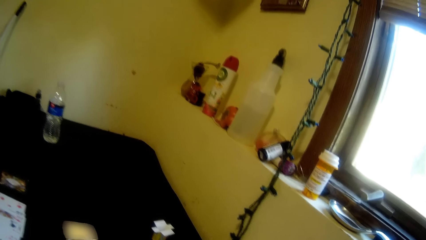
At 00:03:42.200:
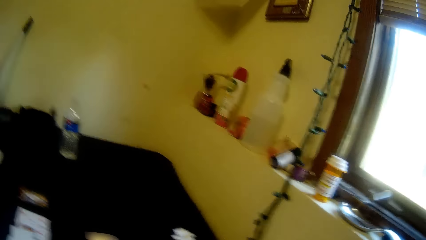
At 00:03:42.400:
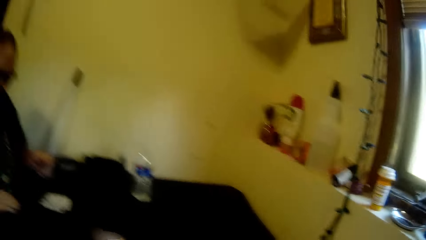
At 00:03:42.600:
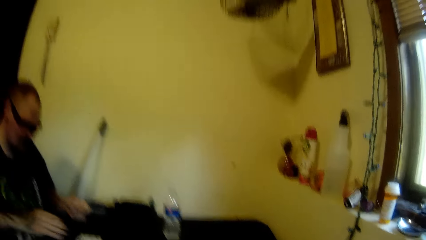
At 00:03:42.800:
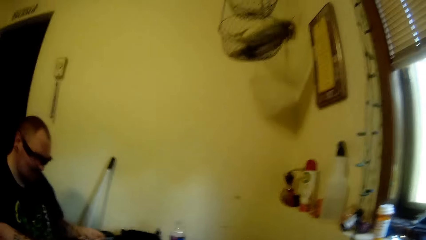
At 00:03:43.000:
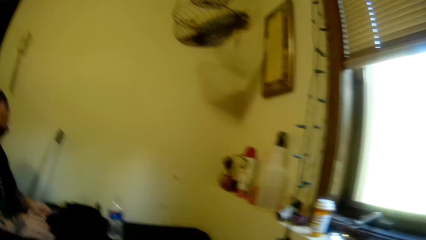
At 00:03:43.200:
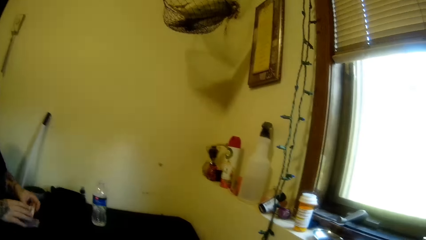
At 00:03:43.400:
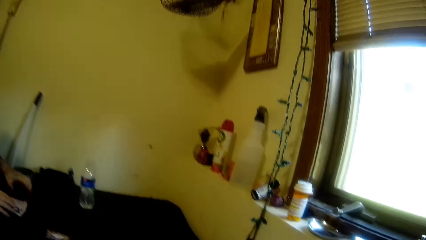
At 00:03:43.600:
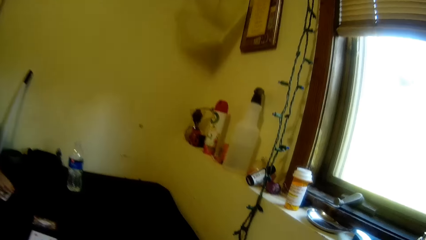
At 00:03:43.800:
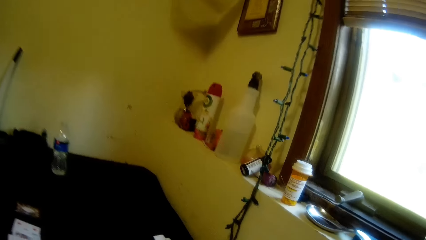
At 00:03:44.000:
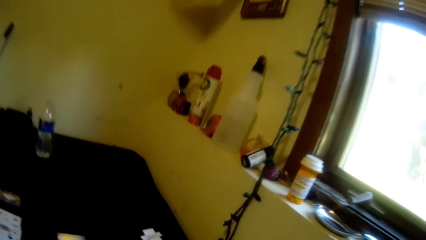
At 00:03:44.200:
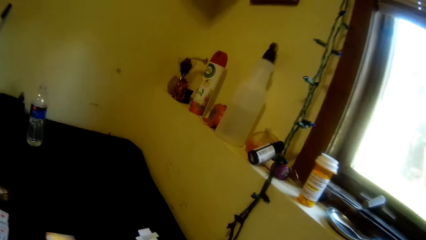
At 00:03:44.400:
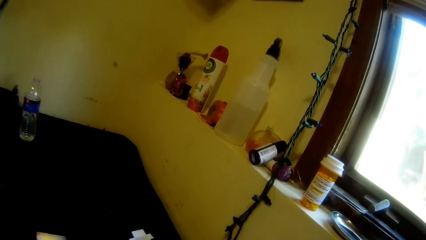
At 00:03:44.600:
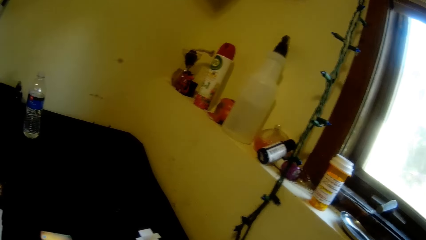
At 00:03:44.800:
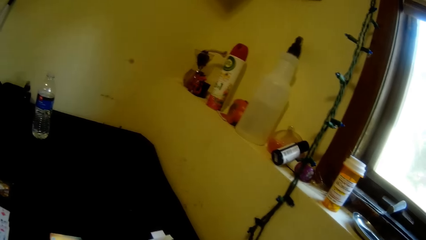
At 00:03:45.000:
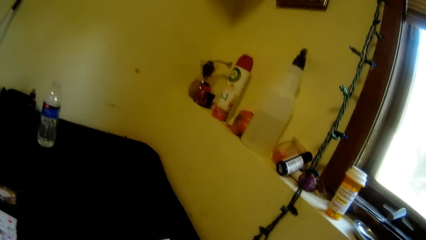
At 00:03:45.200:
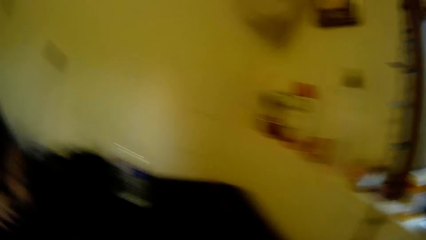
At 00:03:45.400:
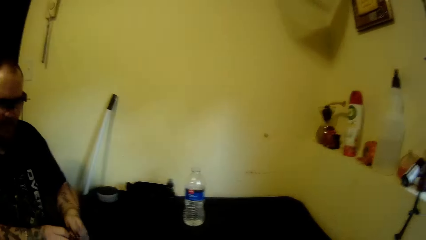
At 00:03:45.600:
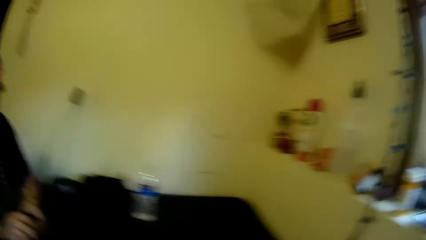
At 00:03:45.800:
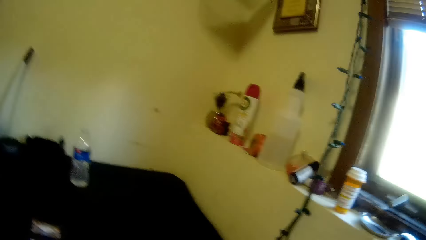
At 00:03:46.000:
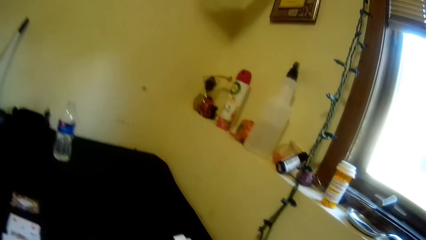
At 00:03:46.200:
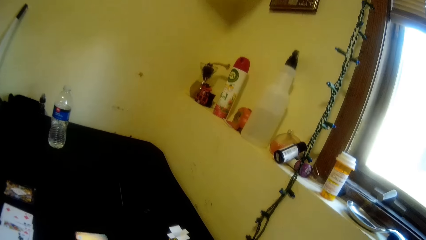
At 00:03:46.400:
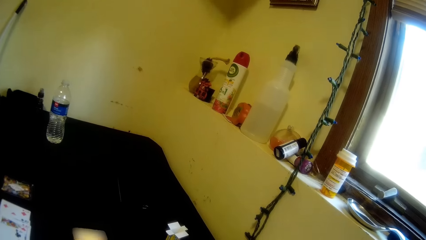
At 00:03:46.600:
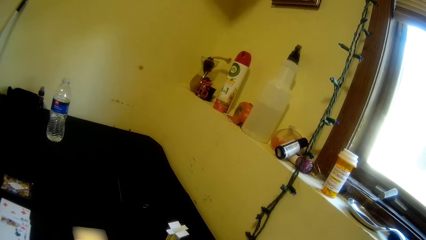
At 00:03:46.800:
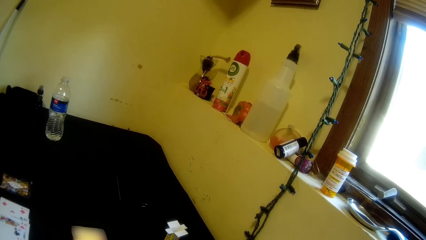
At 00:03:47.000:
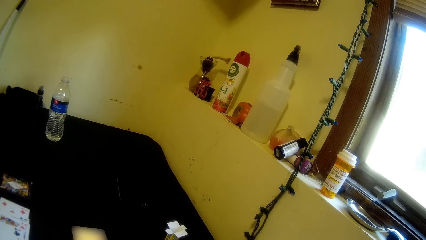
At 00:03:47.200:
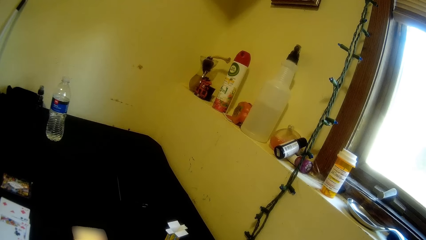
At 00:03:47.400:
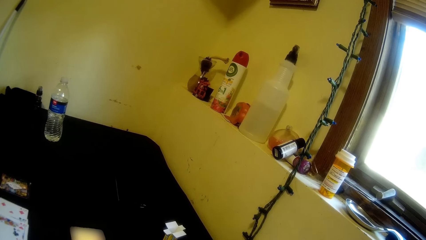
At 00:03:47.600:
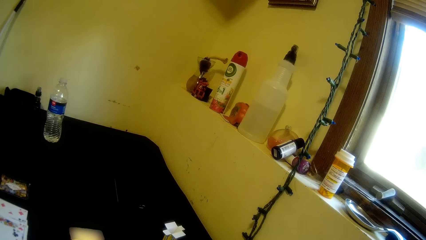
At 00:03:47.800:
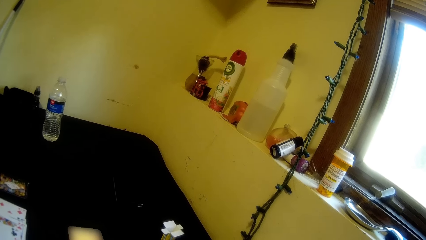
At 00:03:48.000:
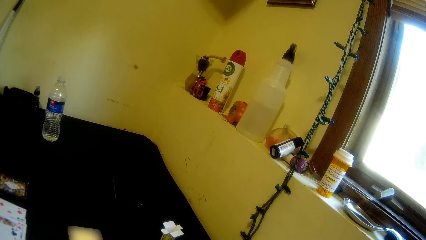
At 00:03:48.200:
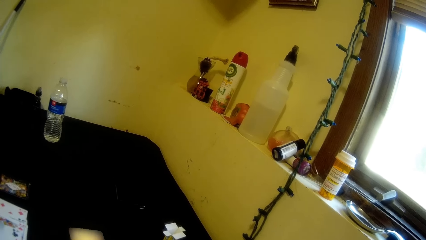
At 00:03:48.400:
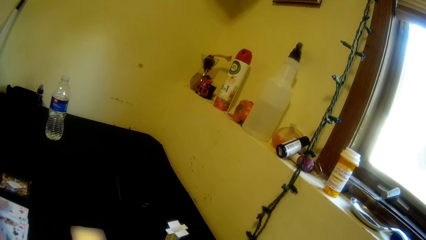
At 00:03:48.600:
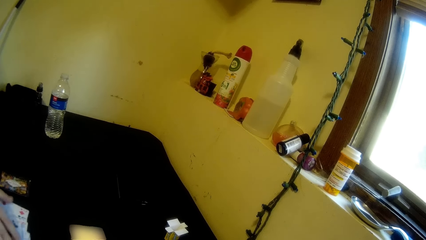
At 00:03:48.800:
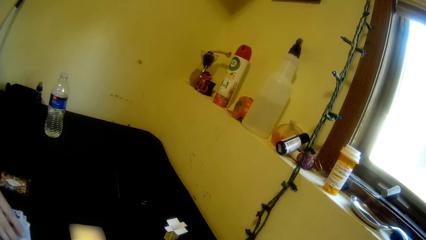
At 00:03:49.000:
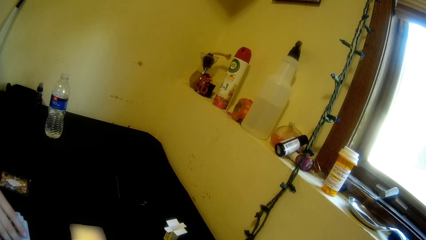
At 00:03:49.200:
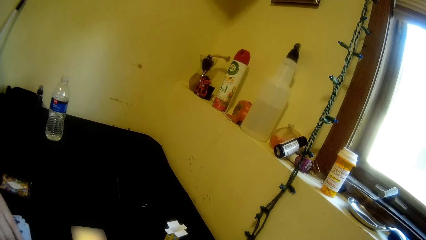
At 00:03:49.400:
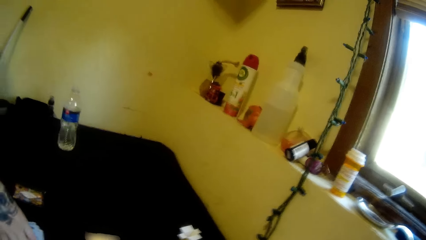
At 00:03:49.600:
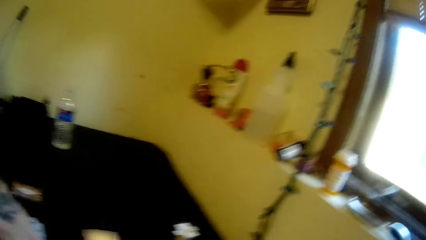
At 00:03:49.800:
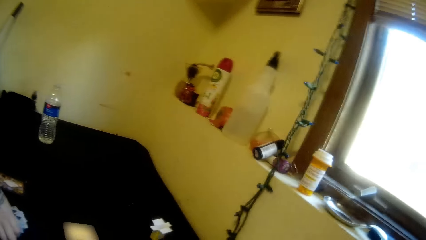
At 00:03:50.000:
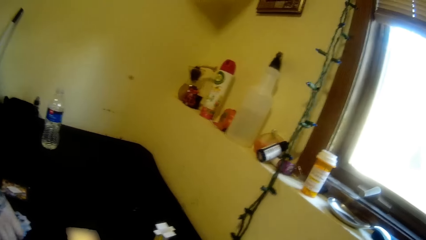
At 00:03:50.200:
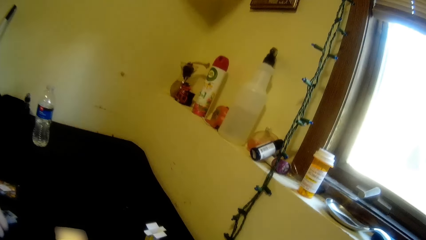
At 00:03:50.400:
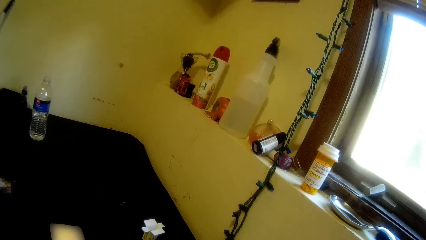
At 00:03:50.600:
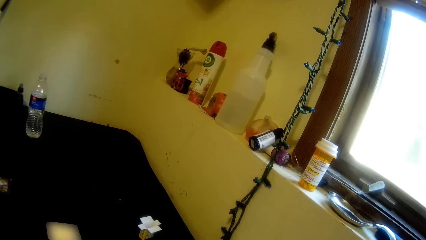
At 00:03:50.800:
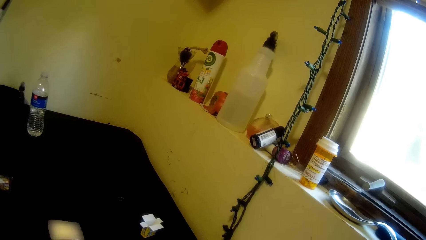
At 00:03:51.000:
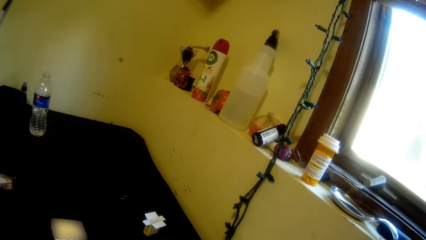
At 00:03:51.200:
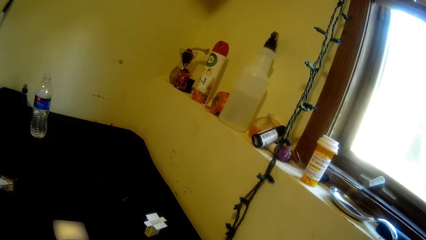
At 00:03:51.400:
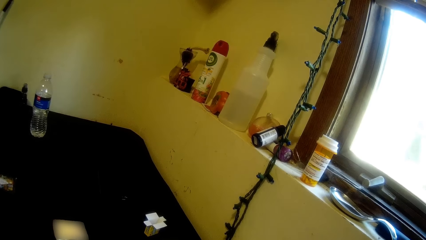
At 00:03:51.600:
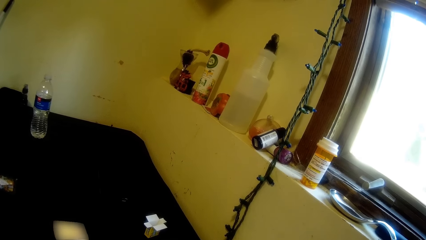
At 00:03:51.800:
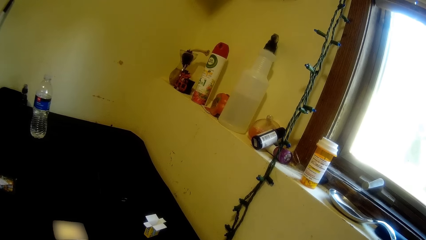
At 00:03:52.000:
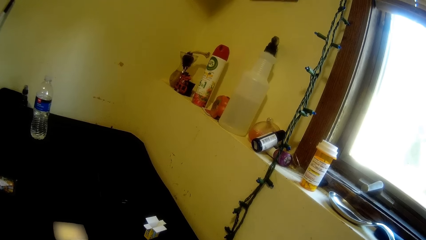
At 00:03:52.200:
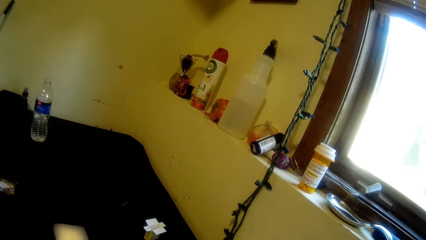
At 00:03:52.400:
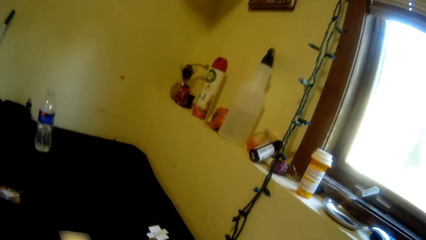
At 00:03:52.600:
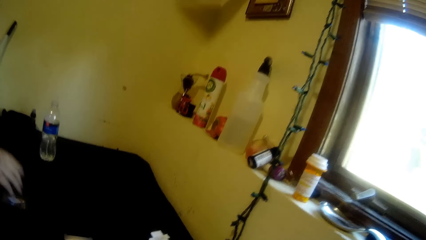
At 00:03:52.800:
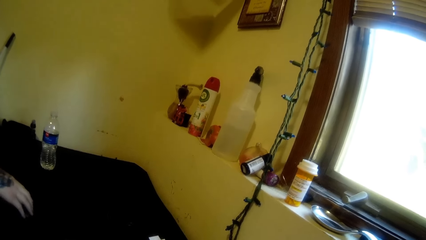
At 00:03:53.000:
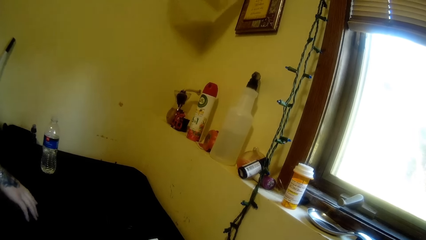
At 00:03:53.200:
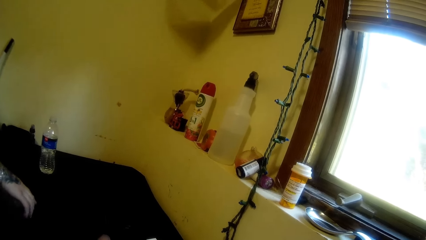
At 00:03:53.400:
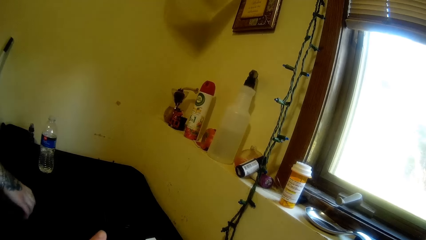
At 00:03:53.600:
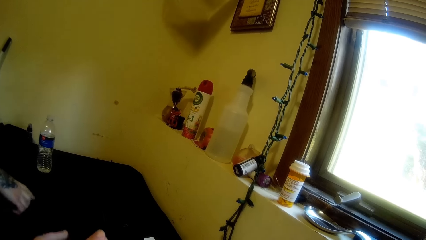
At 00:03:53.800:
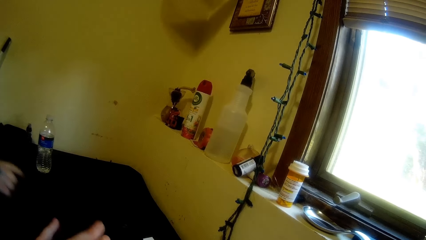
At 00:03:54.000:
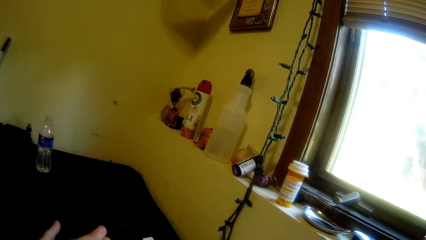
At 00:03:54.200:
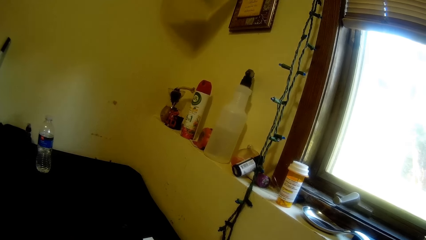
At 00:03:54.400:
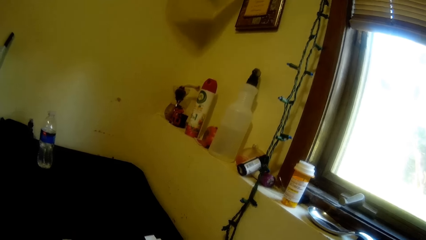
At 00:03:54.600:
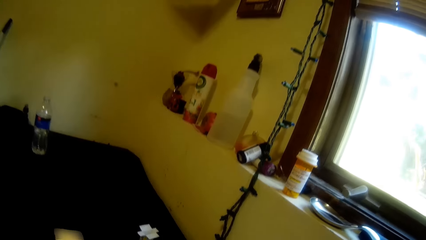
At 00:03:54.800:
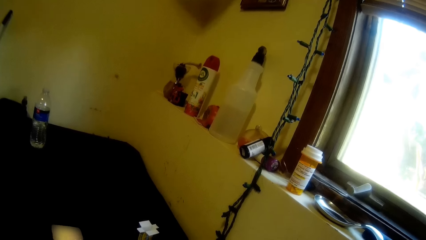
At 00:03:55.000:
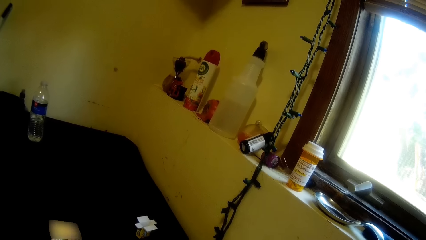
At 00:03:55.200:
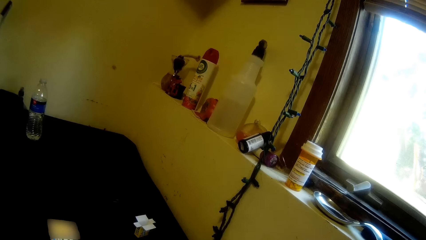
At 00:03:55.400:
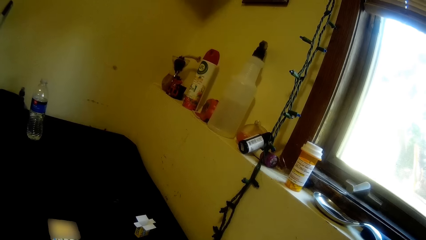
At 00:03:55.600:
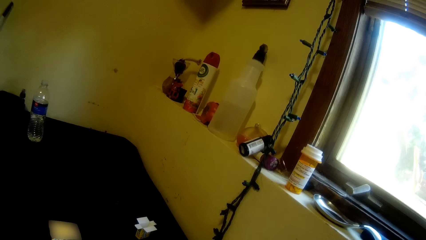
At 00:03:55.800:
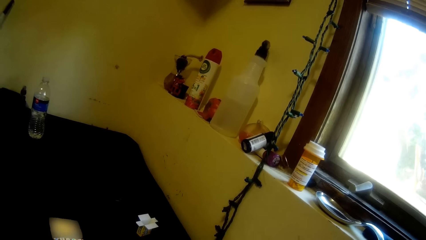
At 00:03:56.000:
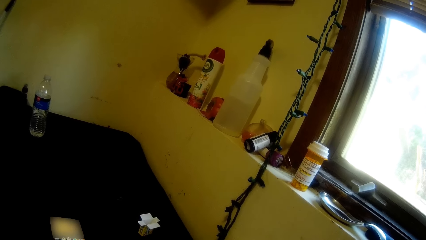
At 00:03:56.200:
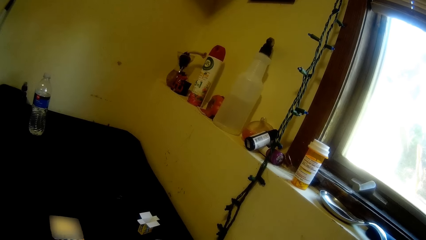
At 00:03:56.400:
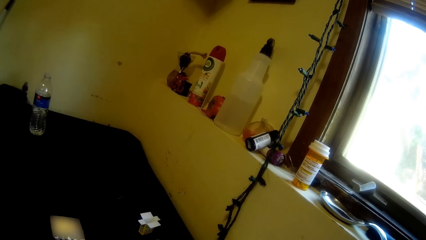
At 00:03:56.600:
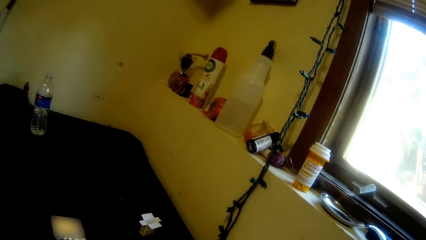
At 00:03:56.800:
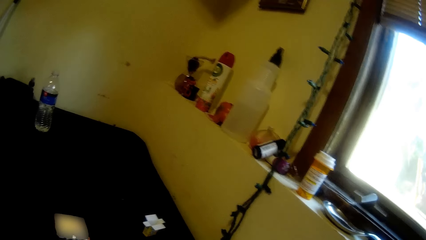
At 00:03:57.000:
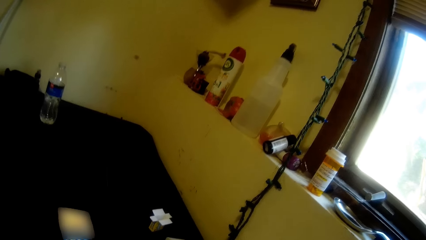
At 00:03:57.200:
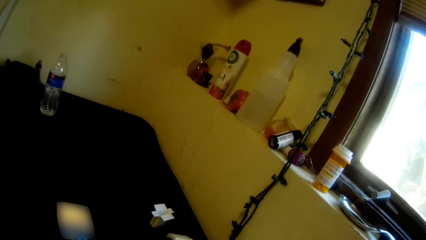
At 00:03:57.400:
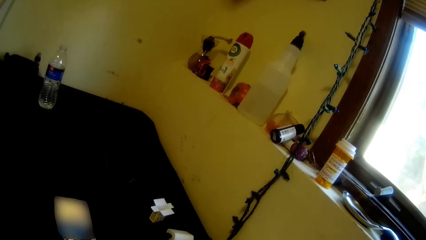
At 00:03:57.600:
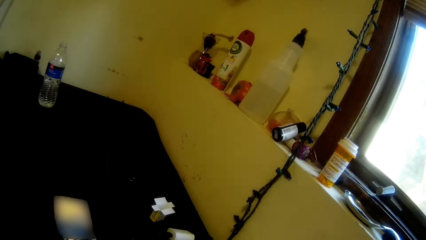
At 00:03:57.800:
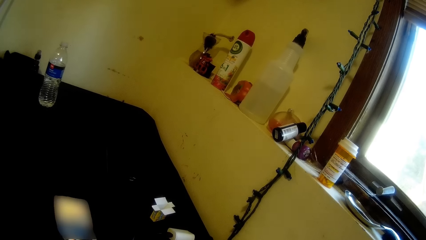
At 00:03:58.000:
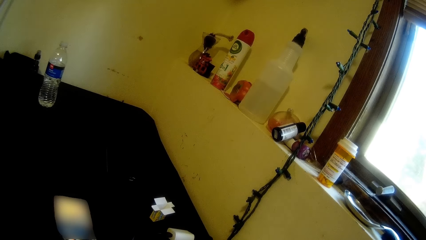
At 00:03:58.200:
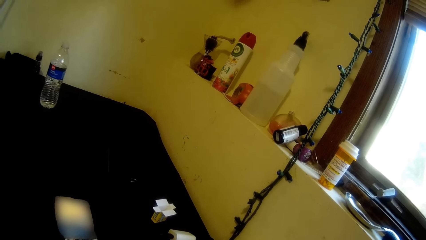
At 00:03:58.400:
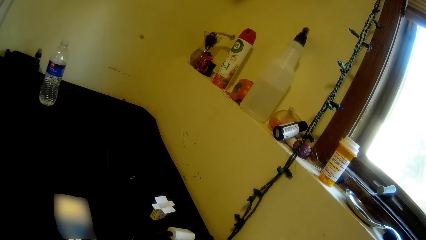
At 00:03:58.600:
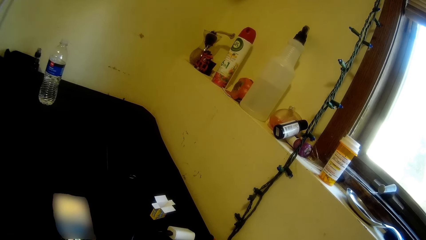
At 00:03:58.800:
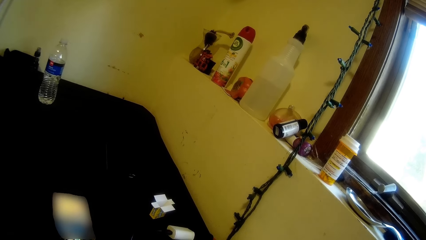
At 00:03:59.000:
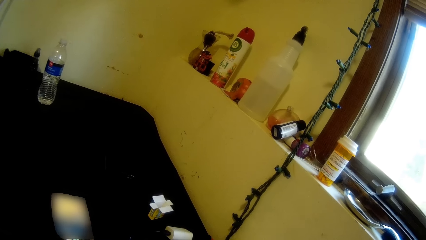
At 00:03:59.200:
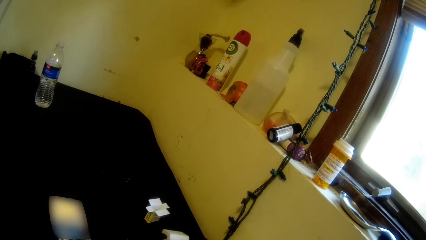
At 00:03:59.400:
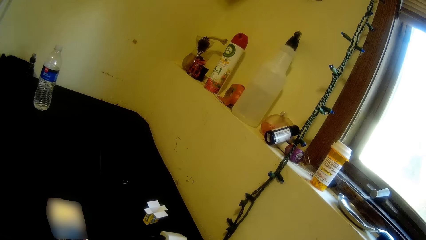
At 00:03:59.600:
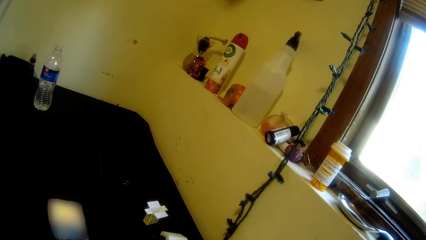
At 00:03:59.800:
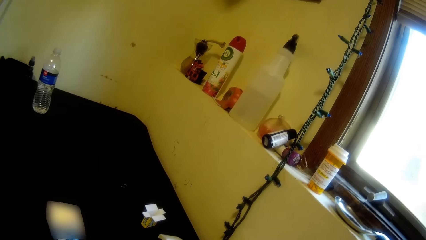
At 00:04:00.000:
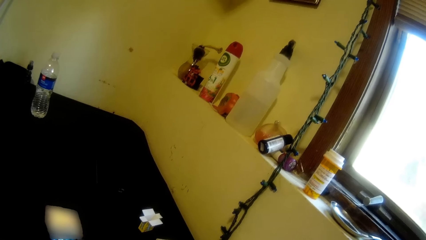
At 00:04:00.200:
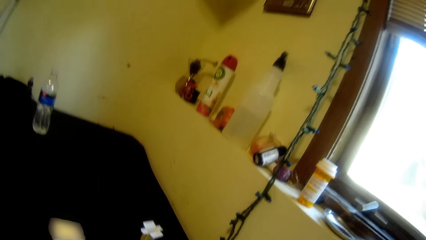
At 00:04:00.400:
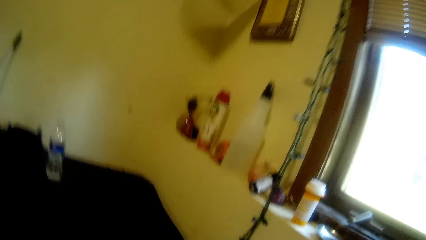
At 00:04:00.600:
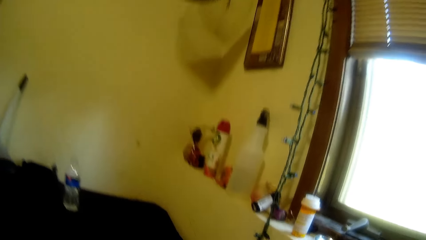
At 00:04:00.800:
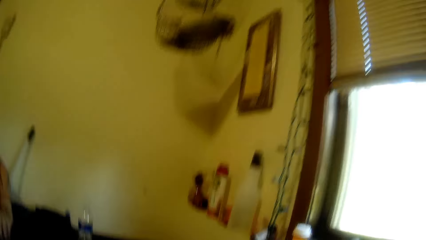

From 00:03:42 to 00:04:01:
The camera wearer picks up playing cards.
